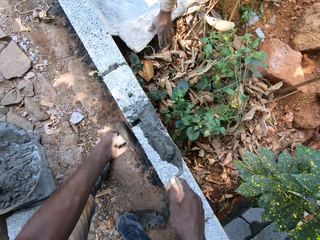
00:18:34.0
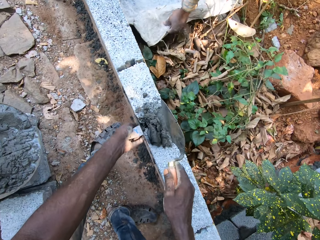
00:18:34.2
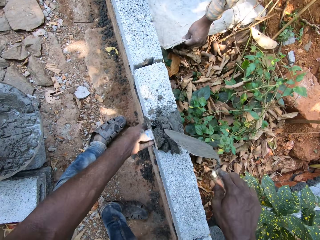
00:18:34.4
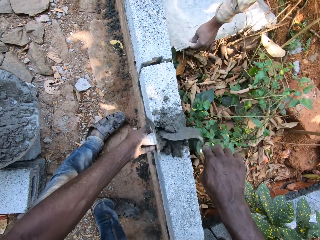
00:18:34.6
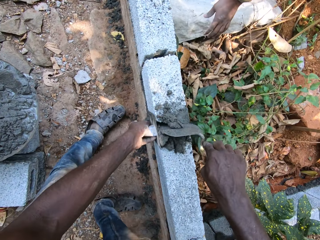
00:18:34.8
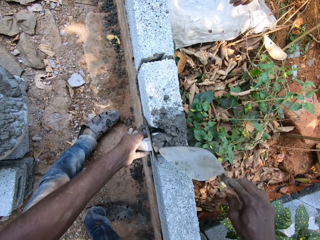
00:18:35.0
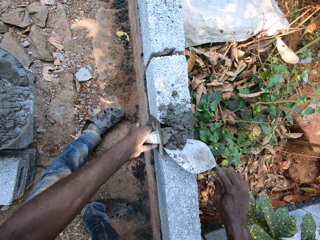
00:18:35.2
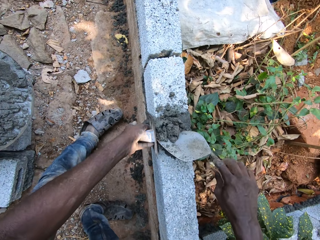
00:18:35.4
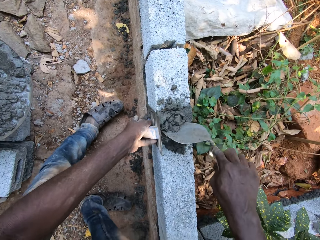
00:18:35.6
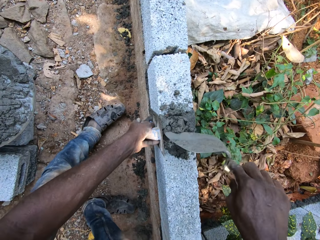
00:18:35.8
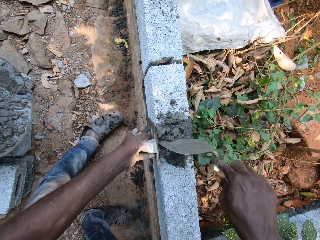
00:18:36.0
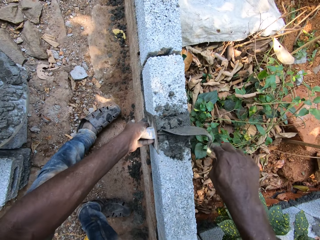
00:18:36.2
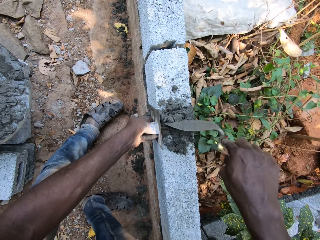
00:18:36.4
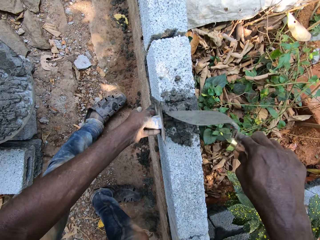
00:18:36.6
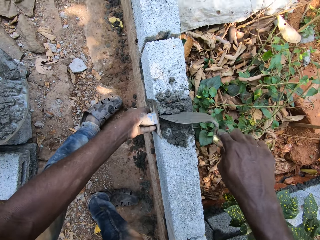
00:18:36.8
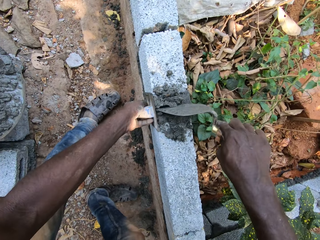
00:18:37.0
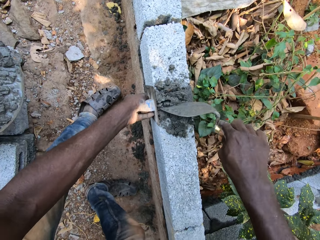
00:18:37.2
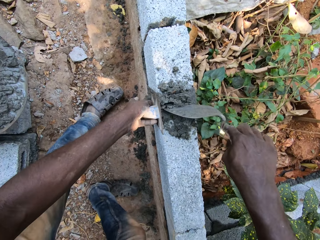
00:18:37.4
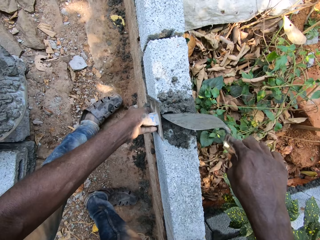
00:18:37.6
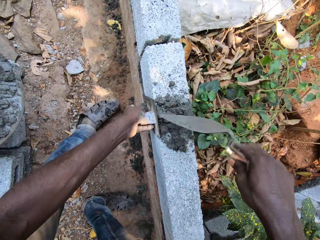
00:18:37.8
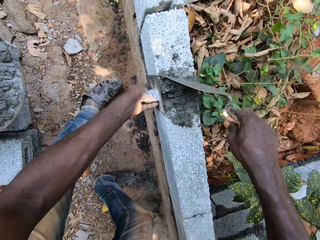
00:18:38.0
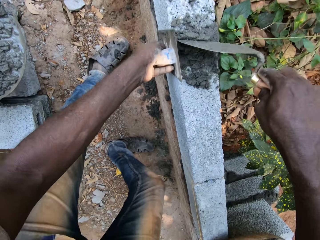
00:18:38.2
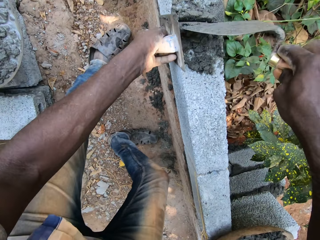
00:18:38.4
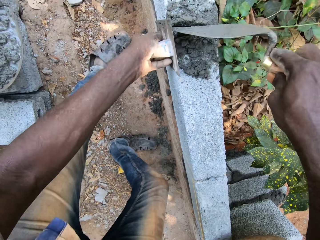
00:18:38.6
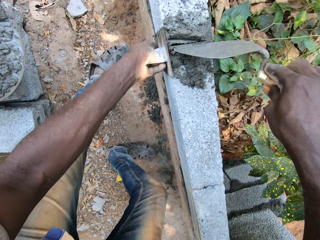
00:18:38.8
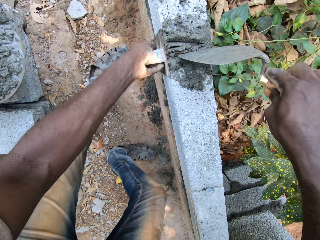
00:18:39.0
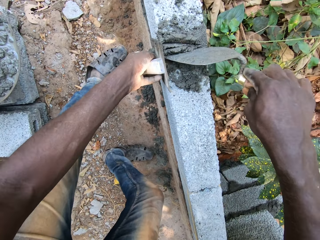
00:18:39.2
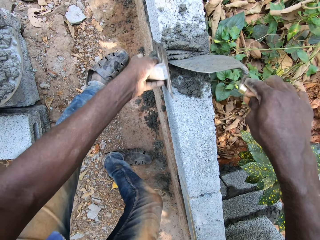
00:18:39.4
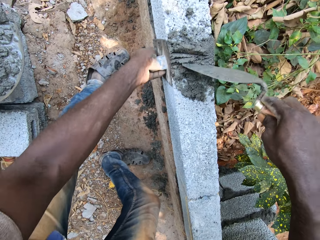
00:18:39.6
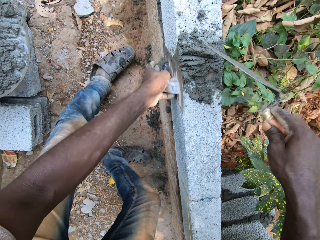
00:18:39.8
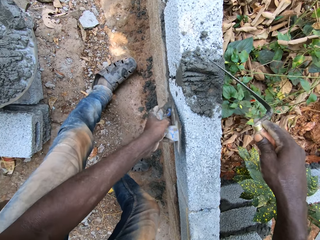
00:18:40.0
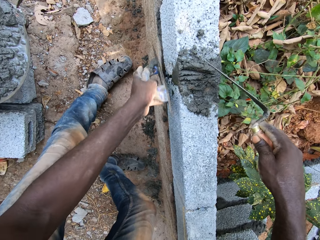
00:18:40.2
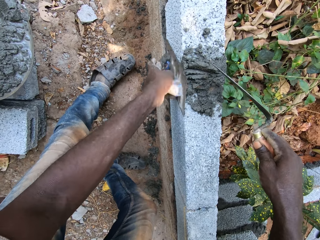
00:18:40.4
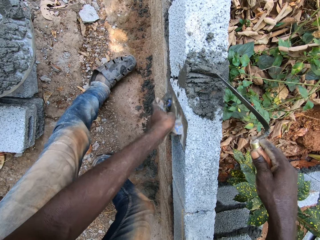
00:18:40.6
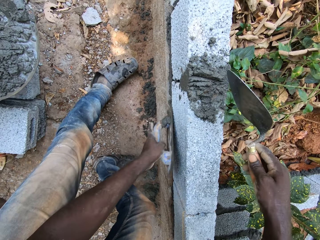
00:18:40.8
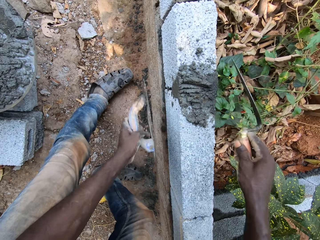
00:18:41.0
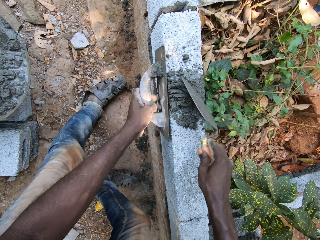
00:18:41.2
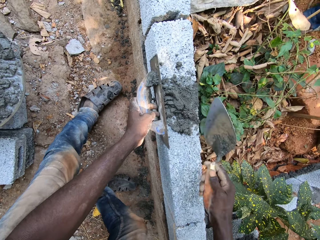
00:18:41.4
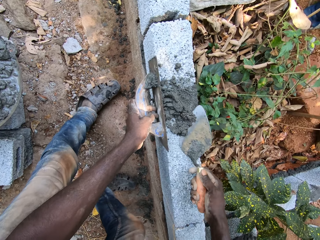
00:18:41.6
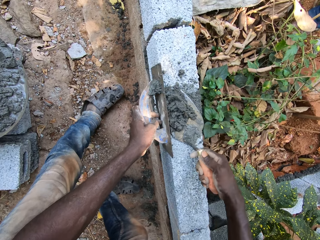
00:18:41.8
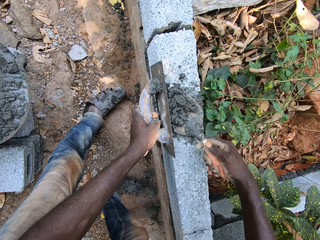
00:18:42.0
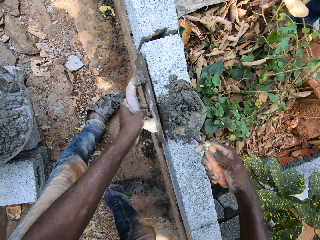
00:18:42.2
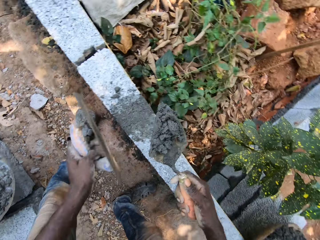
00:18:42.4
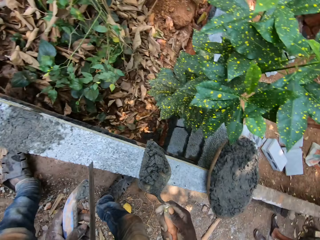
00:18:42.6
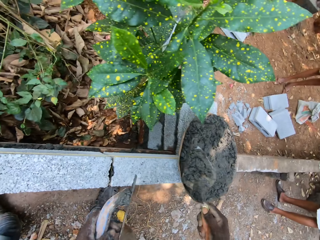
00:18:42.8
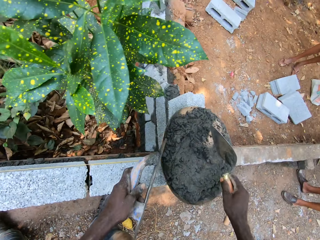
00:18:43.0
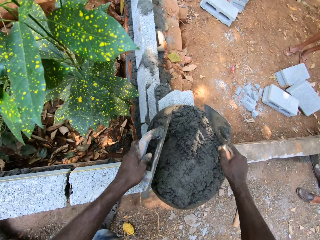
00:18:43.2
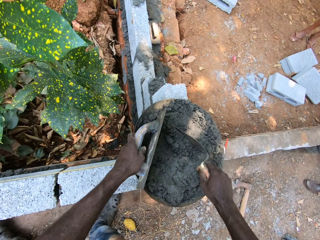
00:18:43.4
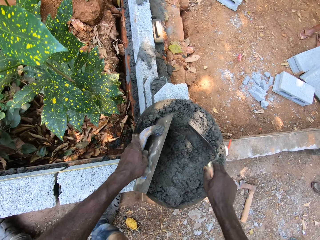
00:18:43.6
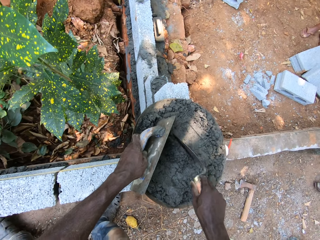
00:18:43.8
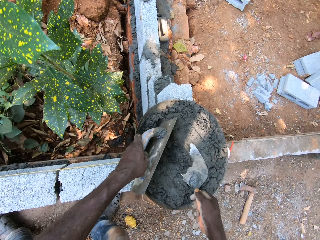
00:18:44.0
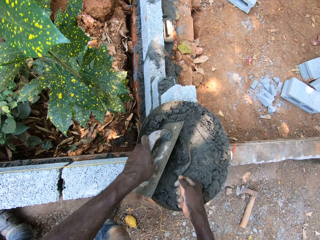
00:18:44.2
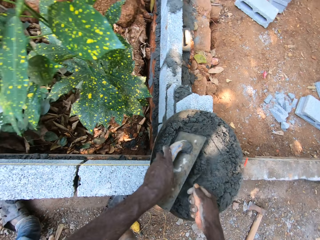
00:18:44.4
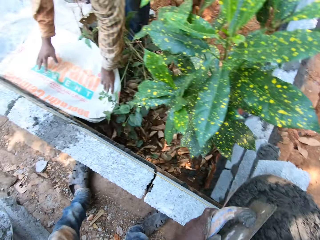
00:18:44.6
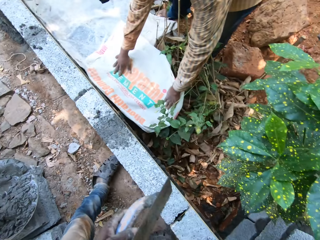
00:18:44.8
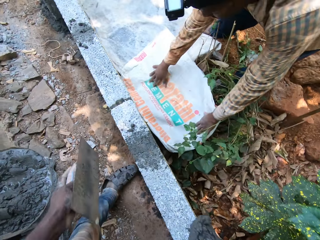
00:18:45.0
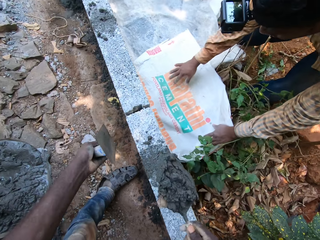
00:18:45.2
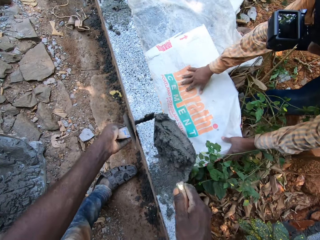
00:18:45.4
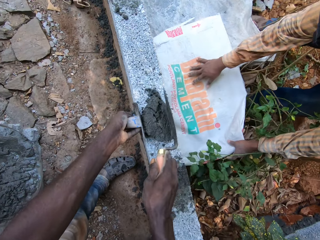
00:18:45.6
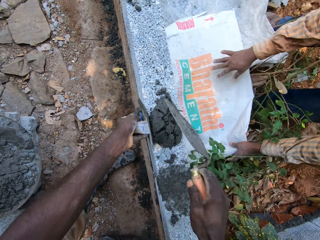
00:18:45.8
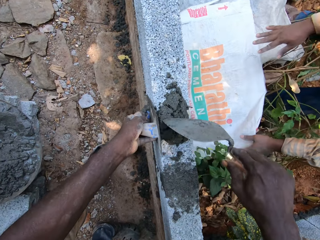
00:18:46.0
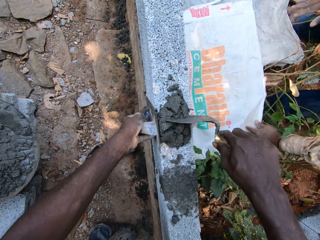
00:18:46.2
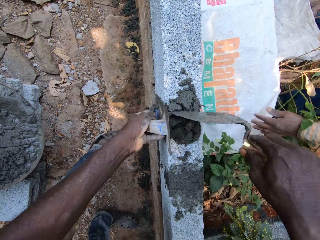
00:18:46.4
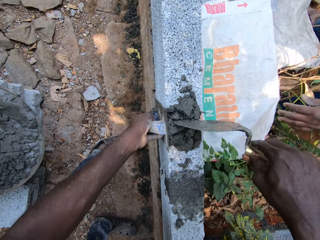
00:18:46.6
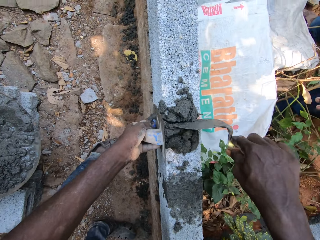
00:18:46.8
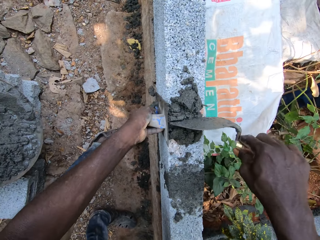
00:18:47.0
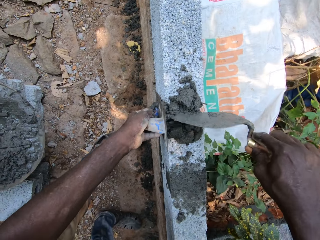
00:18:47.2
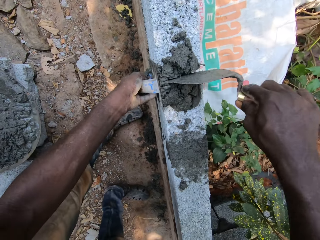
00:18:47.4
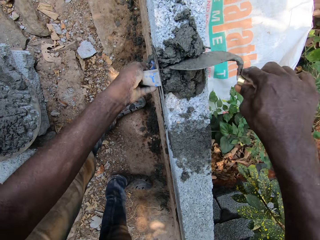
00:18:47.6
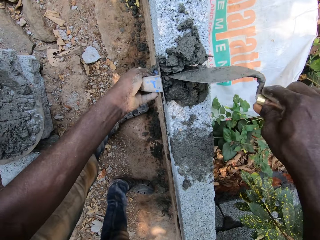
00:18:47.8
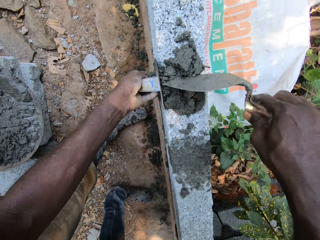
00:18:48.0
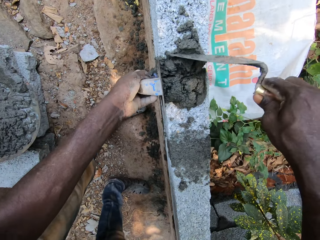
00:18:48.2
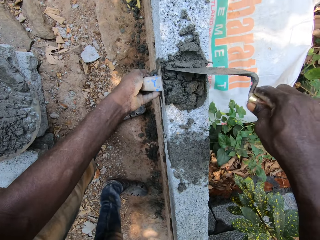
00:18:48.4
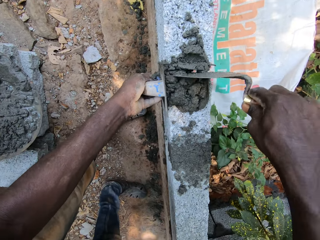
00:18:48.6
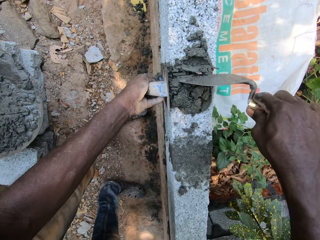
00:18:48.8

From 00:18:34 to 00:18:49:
A man spreads a sack on the ground. The camera wearer places the float by the concrete block. He pours the cement mix from the trowel on the concrete block with his right hand. He fills the gap on the wall with the cement mix on the concrete block with the trowel in his right hand. He smoothens the concrete block with the float in his left hand. He scoops the cement mix from the concrete block with the trowel in his right hand and the float in his left hand. The man stands close to the sack on the ground. The camera wearer turns around. He drops the cement mix on the bowl with the trowel. He scoops the cement mix from the bowl with the trowel in his right hand and the float in his left hand. The man touches a bag of cement on the ground with both hands. The camera wearer moves around. The man puts the sack on the ground. The camera wearer pours the cement mix from the trowel on the concrete block with his right hand. He fills the gap on the wall with the cement mix on the concrete block with the trowel in his right hand. He smoothens the concrete block with the float in his left hand.

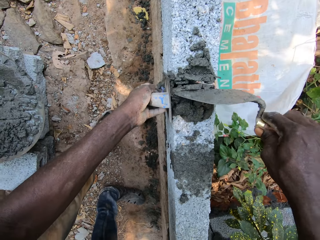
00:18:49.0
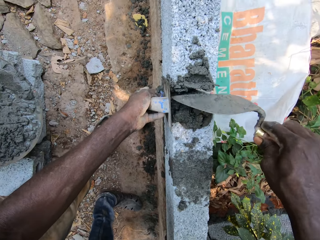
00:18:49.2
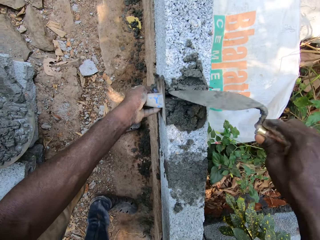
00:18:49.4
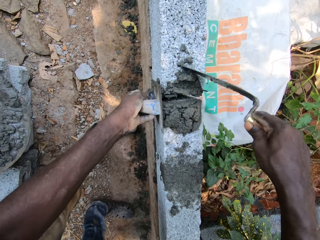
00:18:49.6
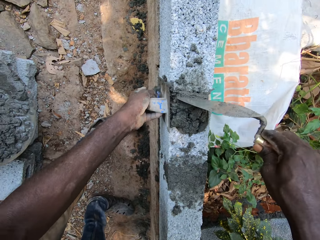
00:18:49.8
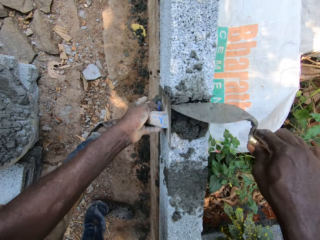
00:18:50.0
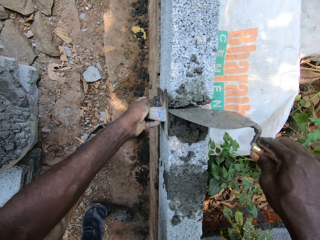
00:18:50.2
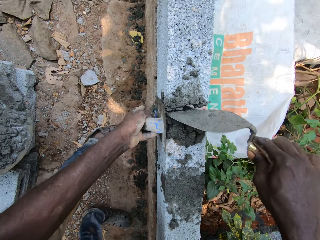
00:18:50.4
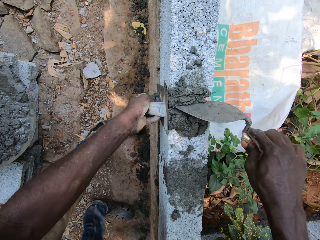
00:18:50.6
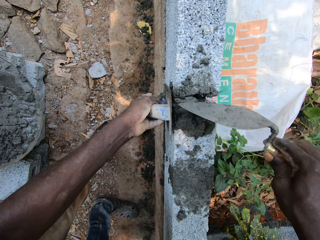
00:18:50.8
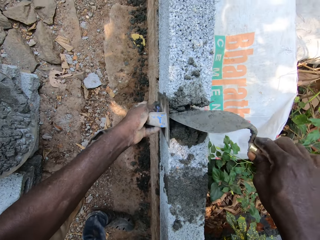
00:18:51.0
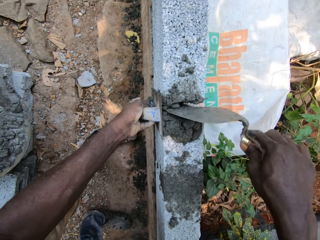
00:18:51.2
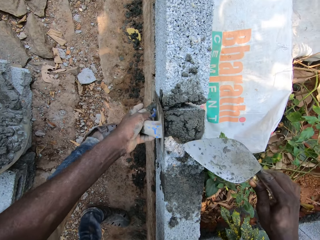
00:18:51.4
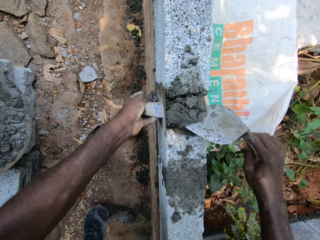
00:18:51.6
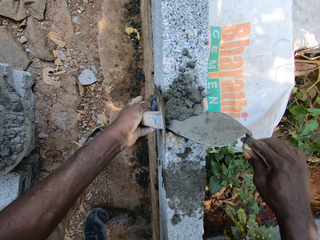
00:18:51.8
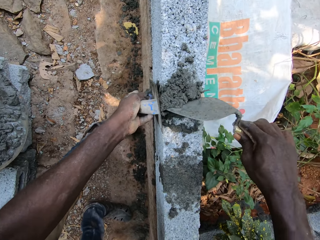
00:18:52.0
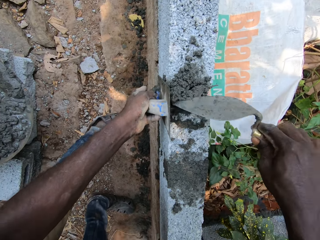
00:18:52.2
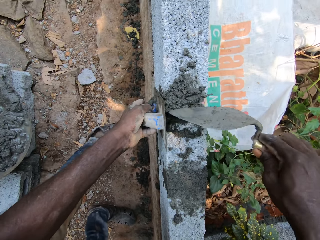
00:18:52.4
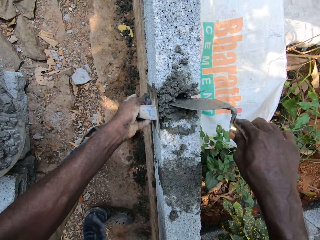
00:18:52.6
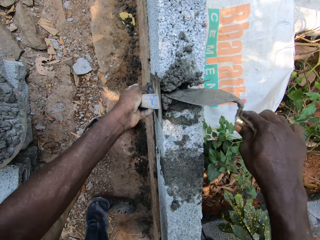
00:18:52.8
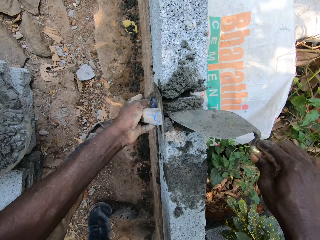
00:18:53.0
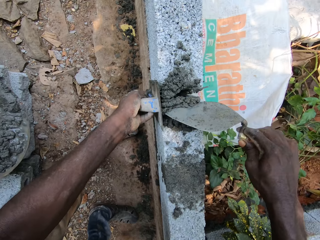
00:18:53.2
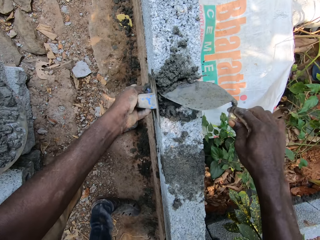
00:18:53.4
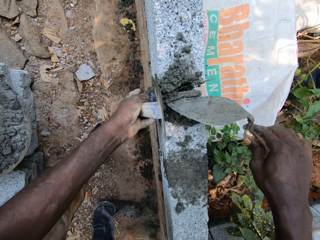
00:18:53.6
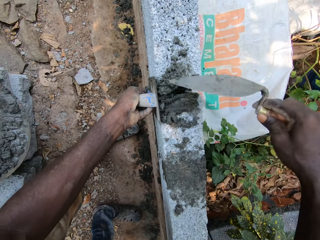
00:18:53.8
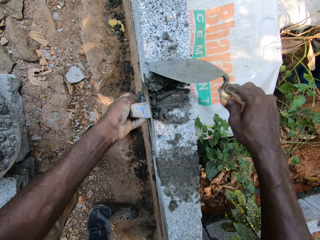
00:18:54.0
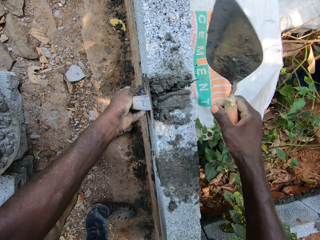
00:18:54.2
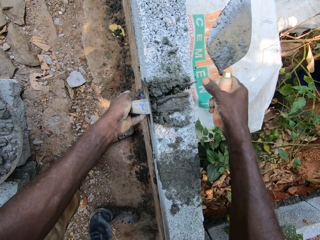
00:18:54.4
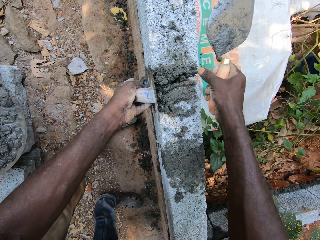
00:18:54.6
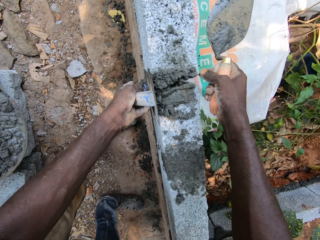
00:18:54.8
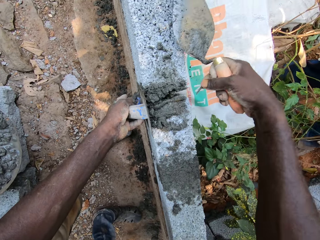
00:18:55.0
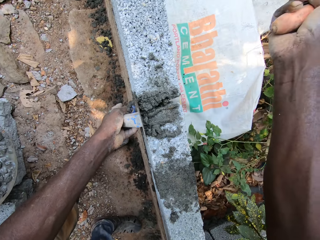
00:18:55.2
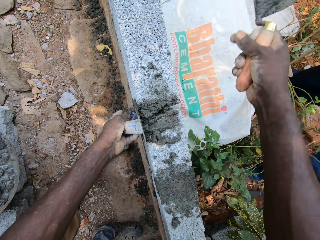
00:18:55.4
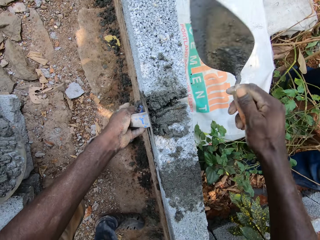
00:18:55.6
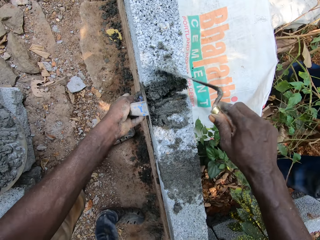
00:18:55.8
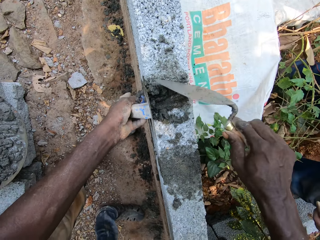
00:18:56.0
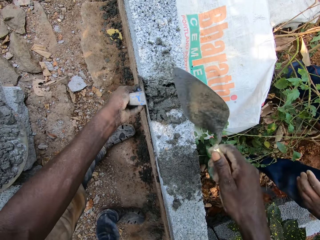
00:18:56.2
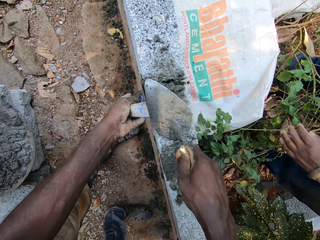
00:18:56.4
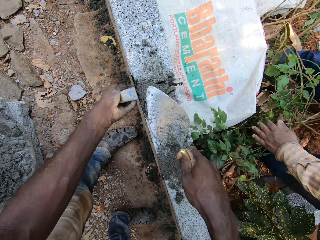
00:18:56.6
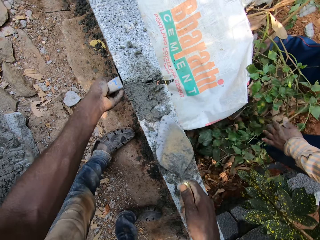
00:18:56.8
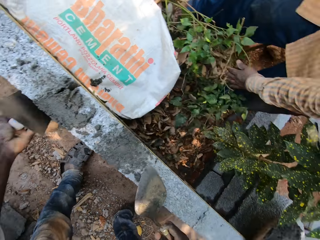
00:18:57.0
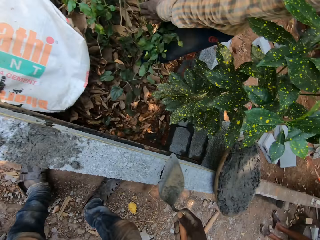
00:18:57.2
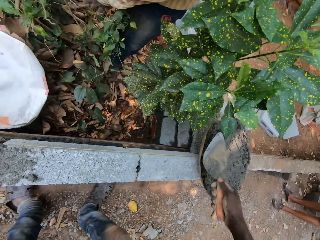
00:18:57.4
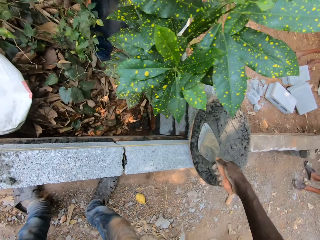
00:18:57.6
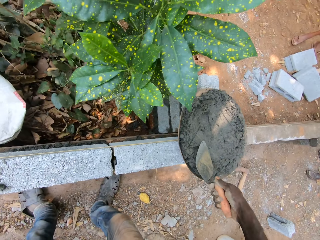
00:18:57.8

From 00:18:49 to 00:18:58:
The camera wearer picks out dirt from the cement mix on the concrete block with his right hand. He throws something. A man moves around. The camera wearer plasters the cement mix on the concrete block with the trowel in his right hand. The man picks a branch of leaves with his left hand and pulls a green plant on the ground with his left hand.
